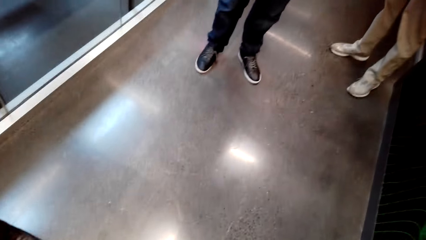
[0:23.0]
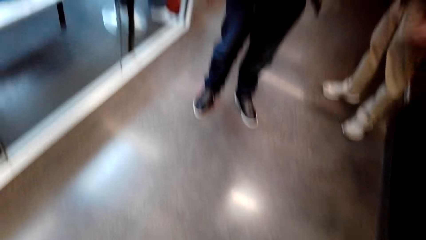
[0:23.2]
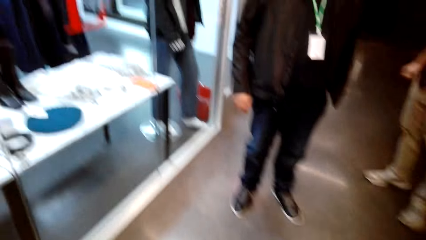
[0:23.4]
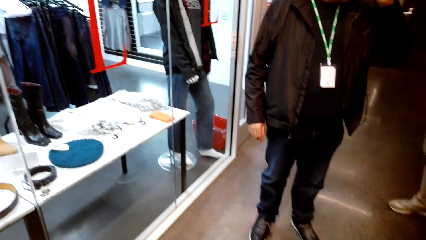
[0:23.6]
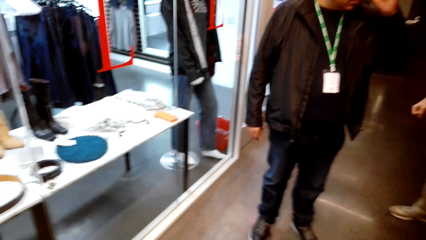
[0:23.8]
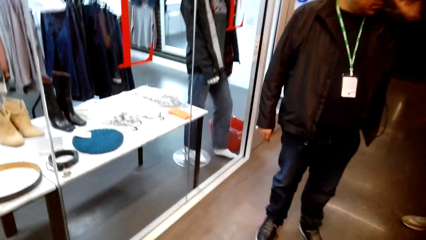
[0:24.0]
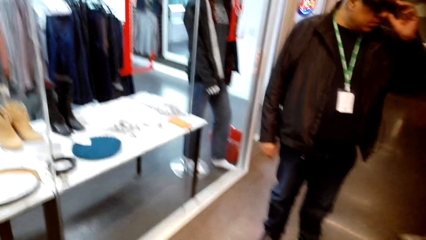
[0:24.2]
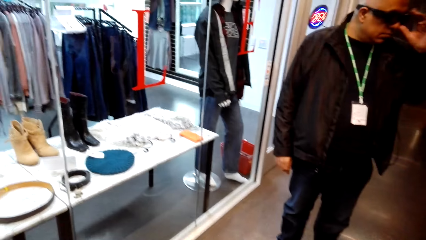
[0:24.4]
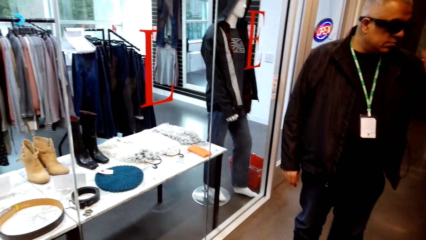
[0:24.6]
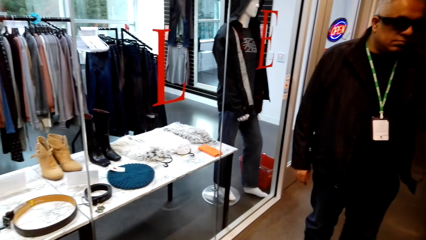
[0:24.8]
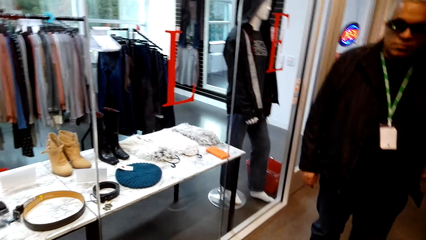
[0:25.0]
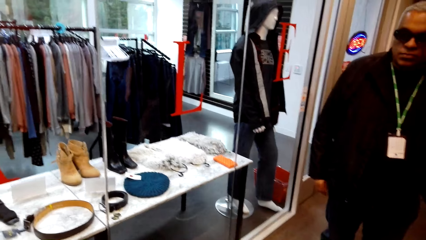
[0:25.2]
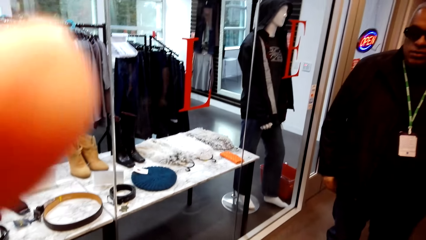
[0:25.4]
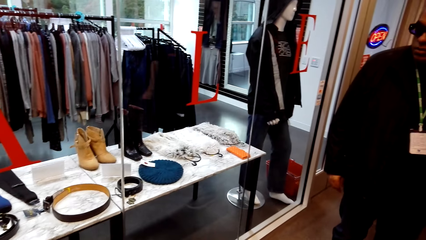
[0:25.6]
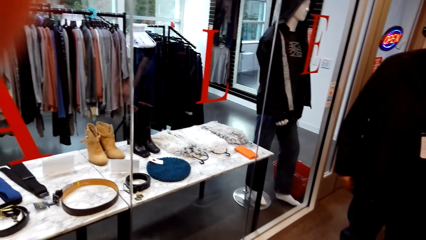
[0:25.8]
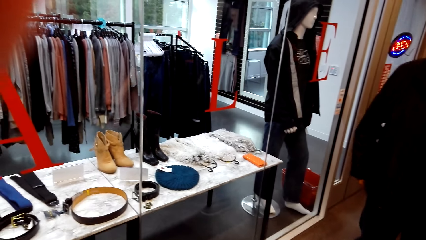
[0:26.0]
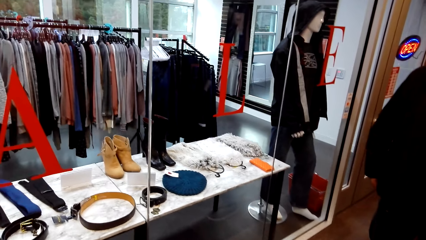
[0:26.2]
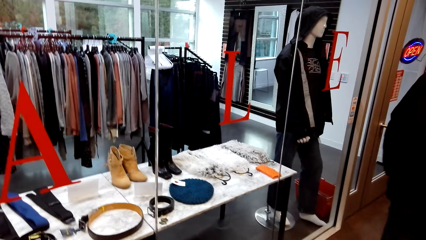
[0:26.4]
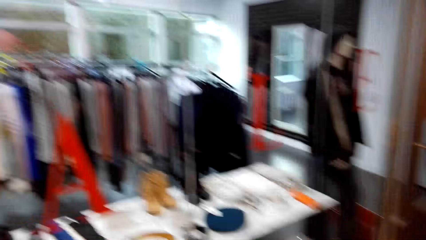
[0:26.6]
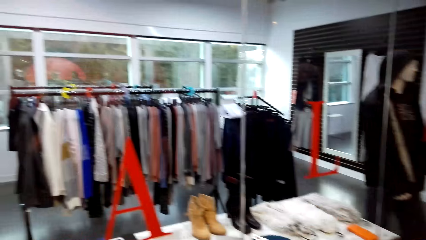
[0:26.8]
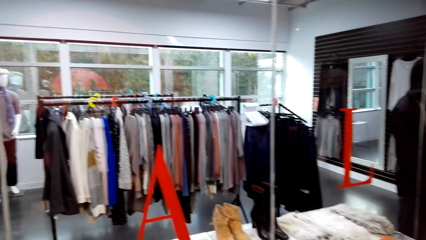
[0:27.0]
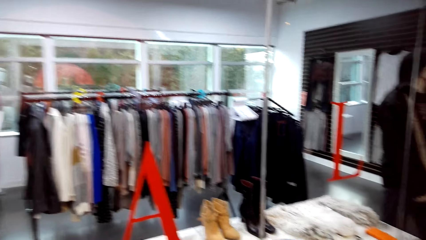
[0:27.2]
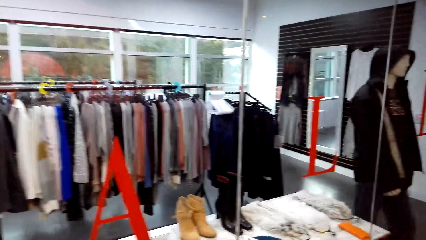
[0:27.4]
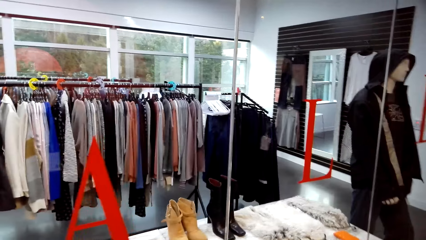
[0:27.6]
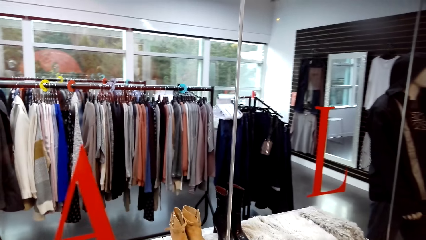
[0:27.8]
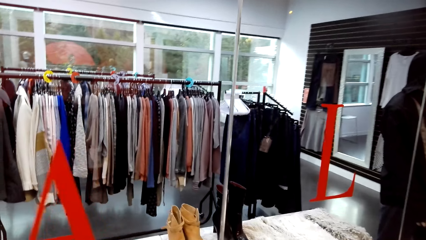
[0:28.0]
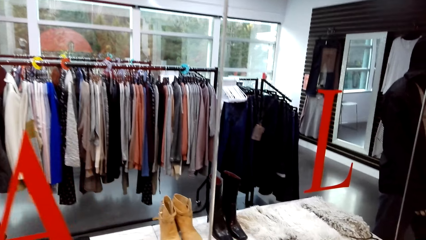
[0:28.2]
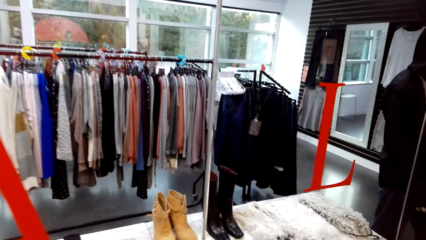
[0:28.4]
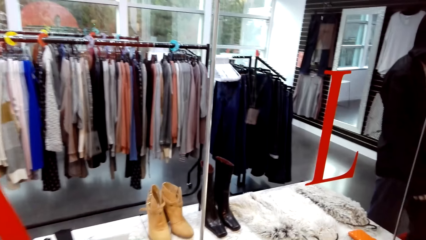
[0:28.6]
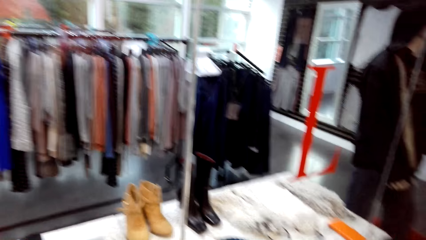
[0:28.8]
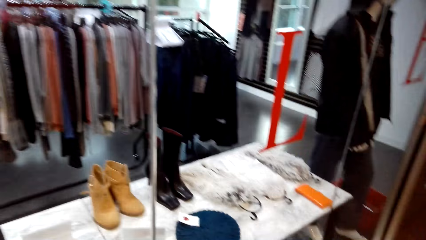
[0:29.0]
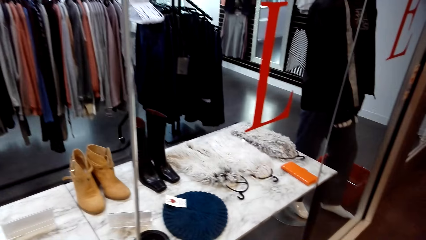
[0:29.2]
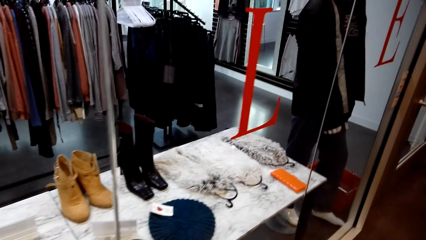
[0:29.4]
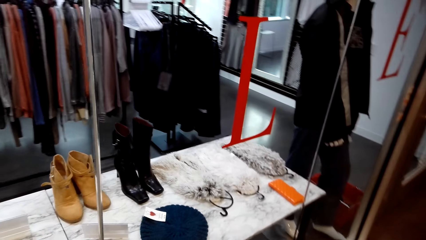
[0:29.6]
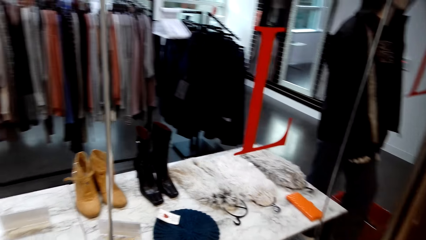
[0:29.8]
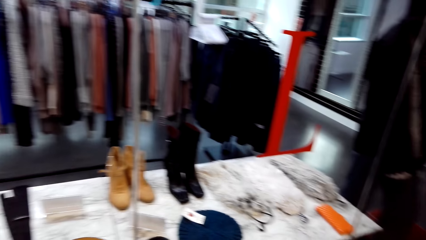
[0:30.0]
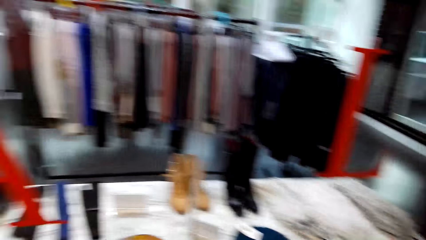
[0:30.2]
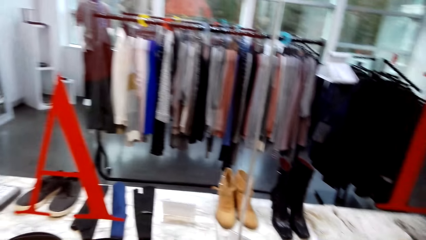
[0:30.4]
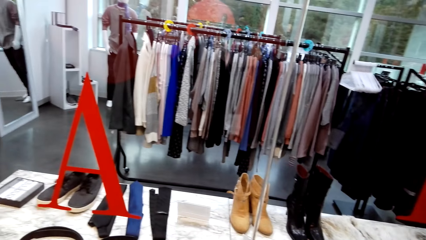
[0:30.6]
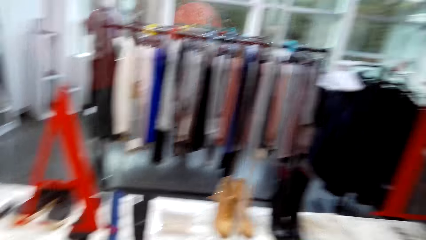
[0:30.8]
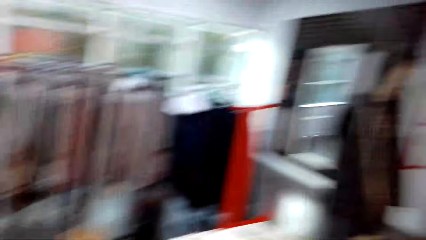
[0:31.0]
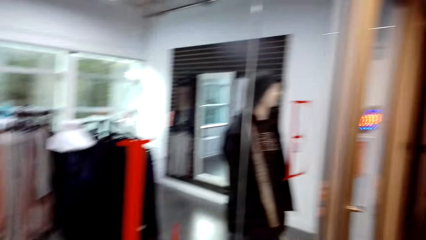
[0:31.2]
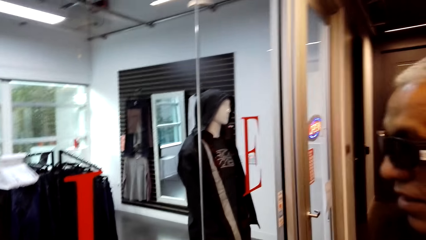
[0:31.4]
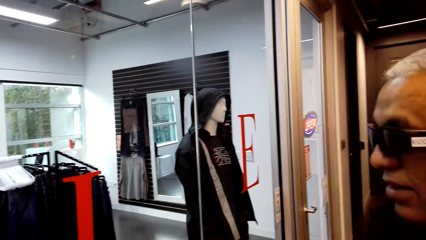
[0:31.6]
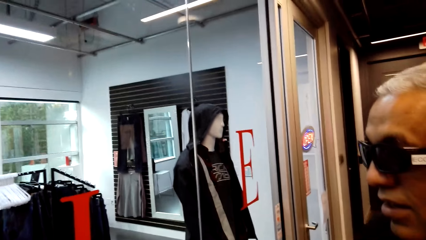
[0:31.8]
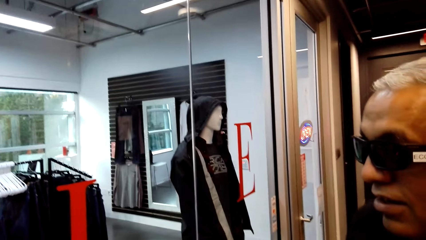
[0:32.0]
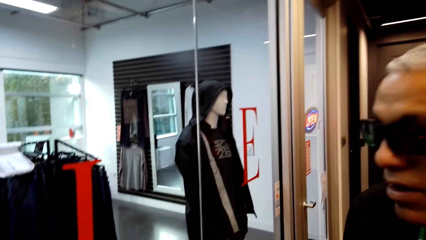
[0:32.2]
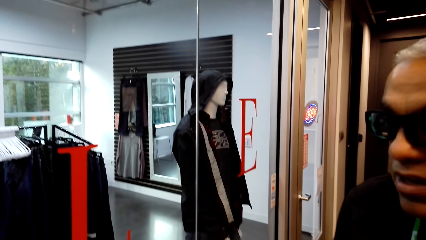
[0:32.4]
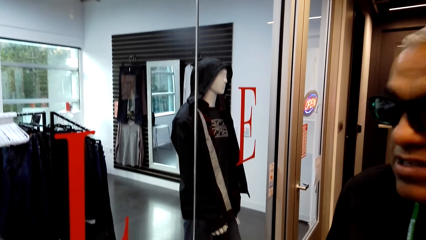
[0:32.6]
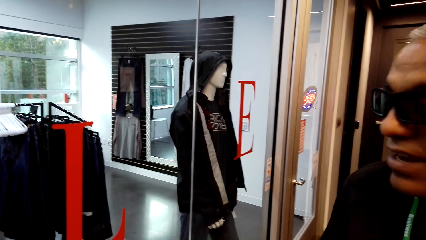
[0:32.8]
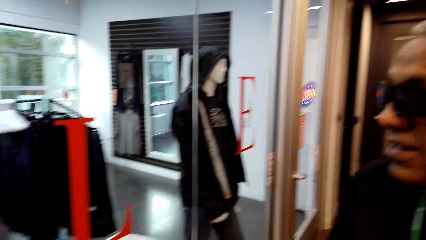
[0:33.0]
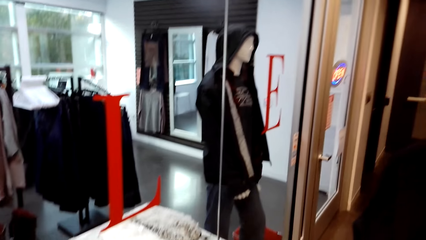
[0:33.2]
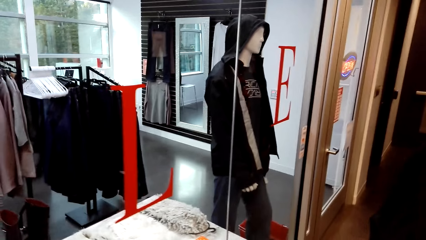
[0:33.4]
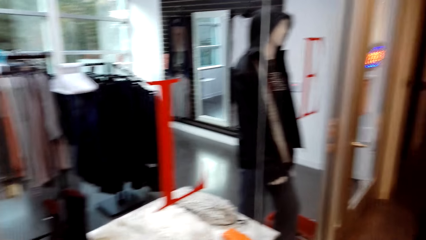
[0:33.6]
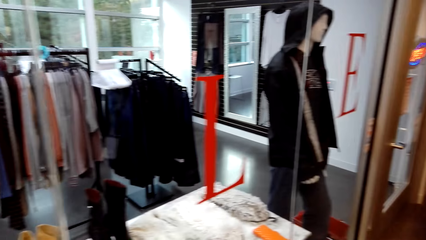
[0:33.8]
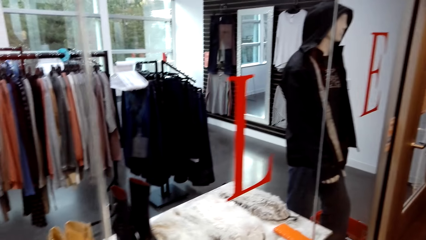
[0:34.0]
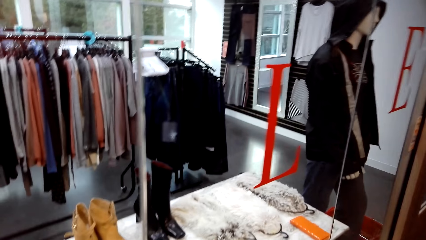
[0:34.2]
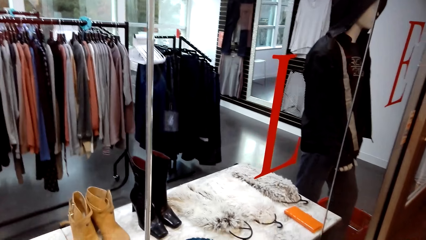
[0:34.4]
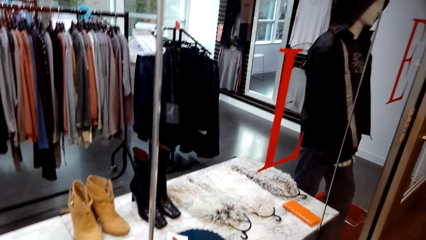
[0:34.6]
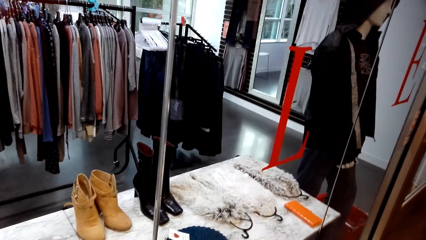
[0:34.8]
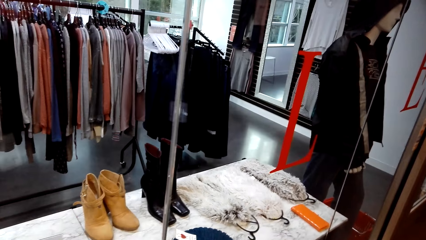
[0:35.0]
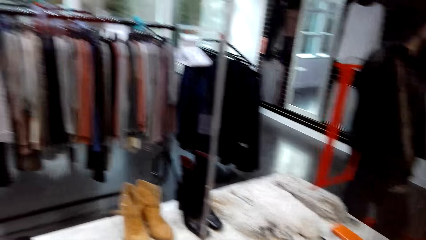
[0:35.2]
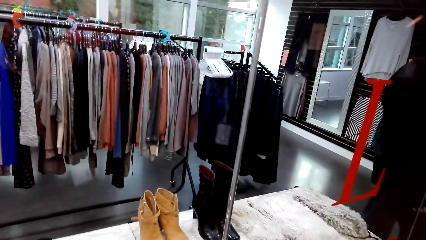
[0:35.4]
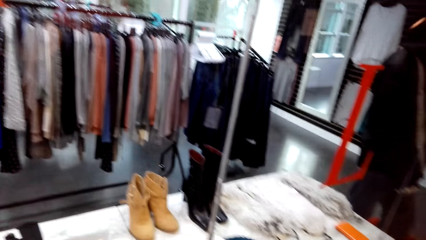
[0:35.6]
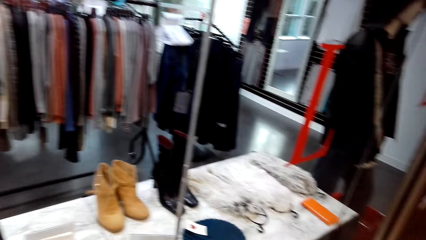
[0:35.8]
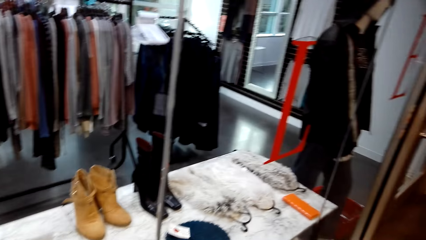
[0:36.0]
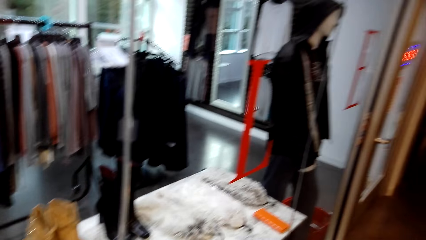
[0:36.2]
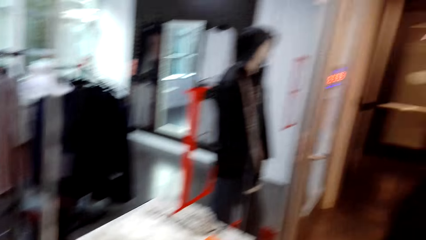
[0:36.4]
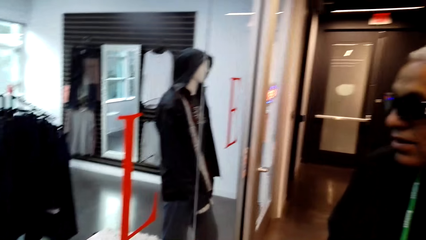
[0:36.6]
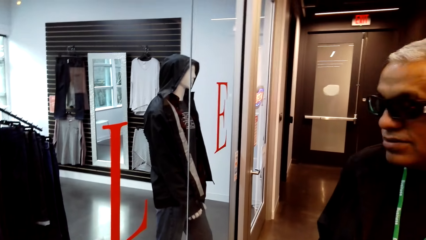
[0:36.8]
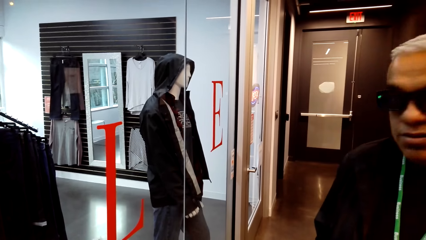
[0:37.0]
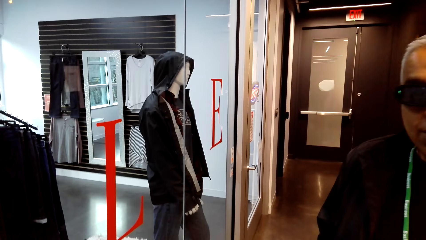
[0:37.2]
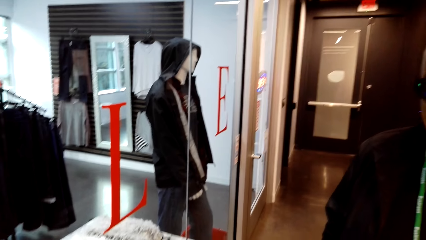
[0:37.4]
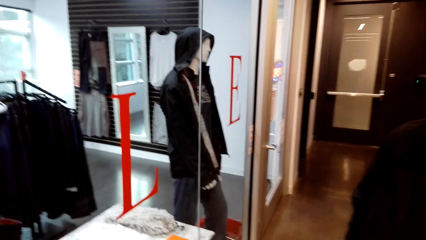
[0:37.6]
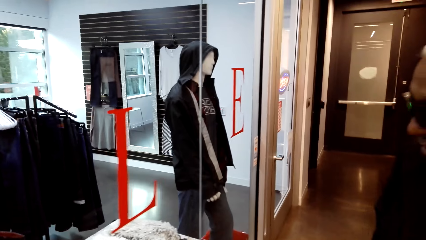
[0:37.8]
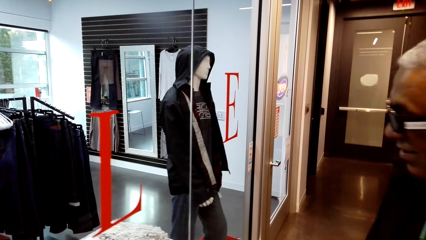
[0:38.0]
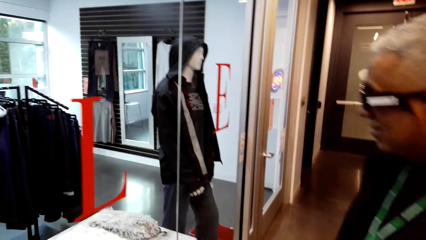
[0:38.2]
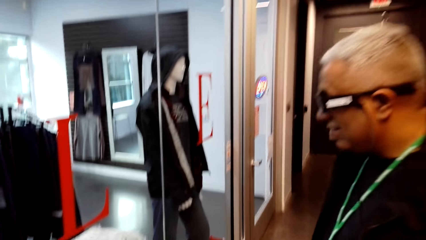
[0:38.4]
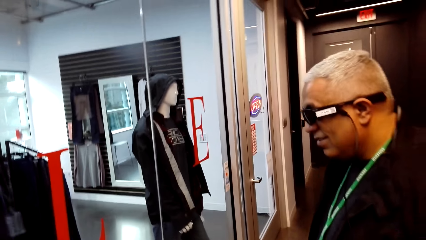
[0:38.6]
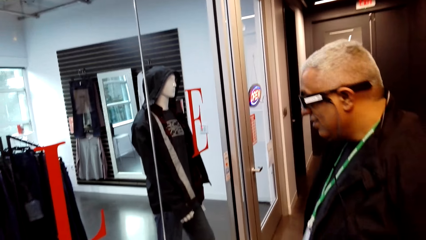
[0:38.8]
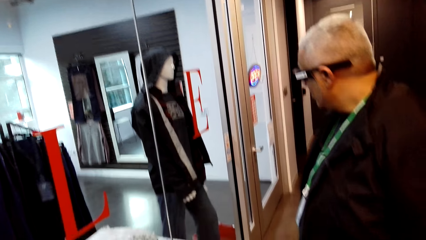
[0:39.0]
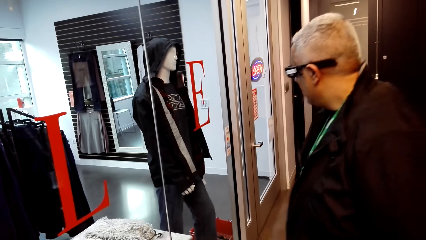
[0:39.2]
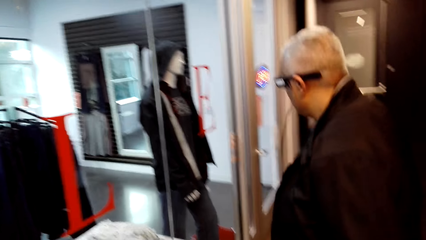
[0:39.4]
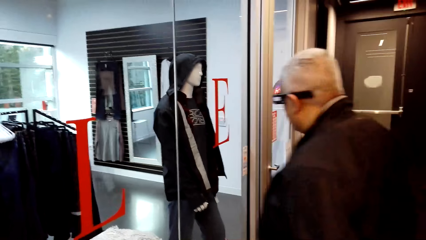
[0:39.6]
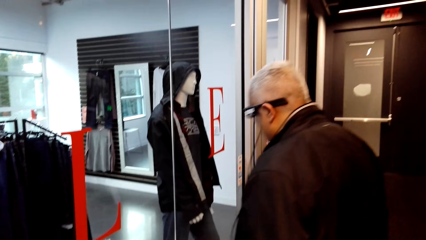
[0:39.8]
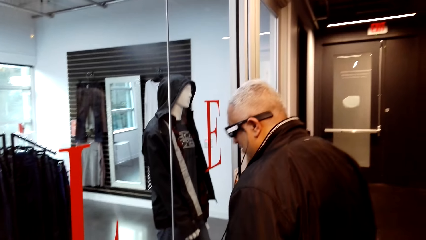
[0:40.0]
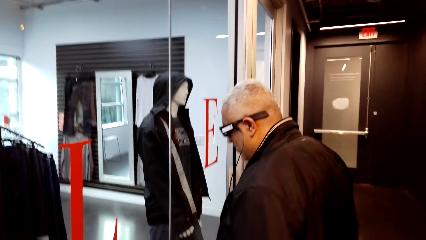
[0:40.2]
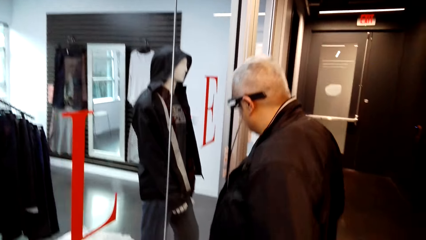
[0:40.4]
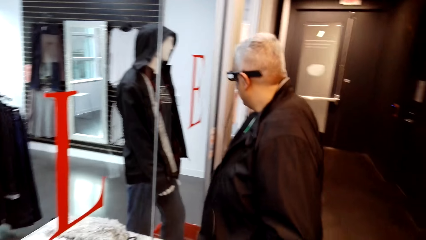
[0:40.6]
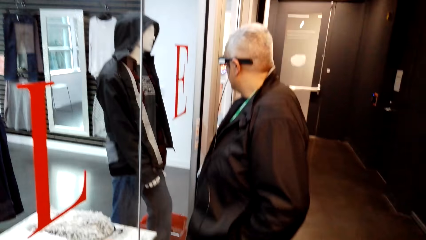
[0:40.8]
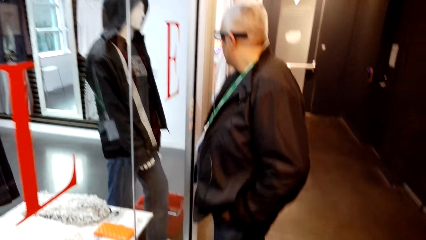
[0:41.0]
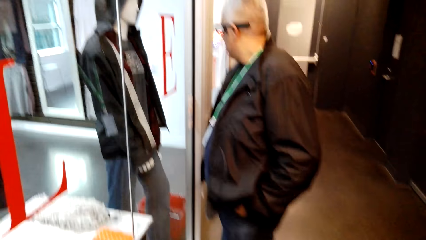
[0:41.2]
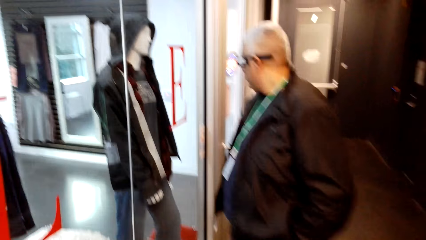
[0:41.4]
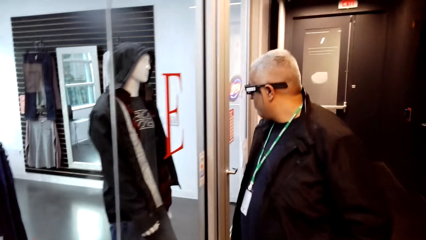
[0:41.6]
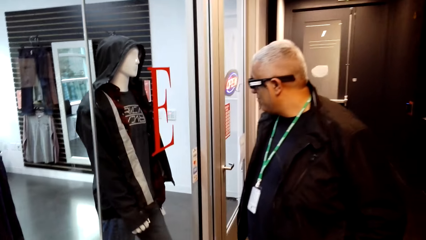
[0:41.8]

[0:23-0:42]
A man stands in a store. The man talks to the camera wearer. The camera wearer talks to the man. They look around. The man talks to the camera wearer. The camera wearer looks in the store. They look around. The man walks around in the store. The man looks at the store.
